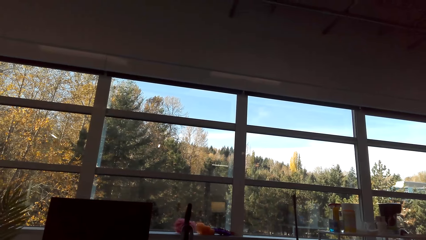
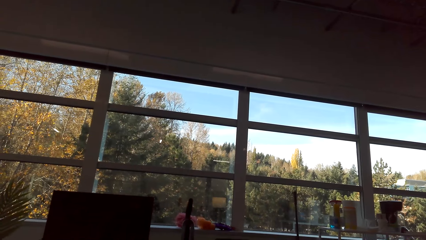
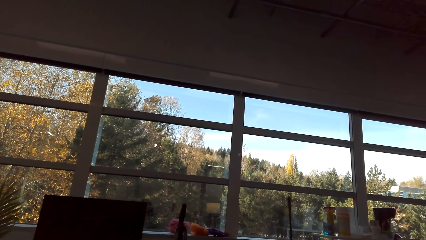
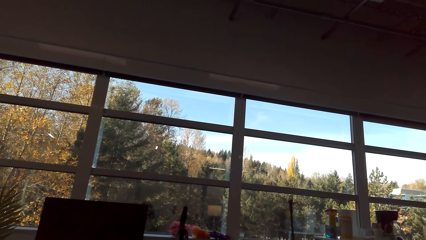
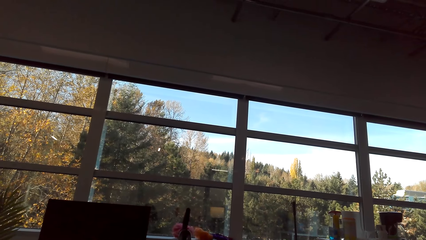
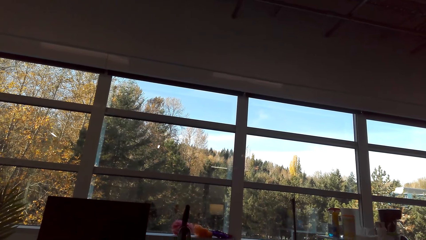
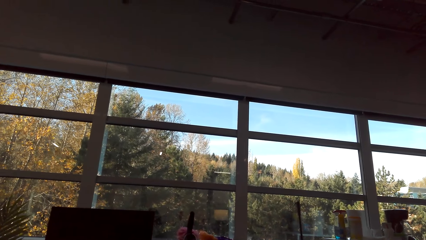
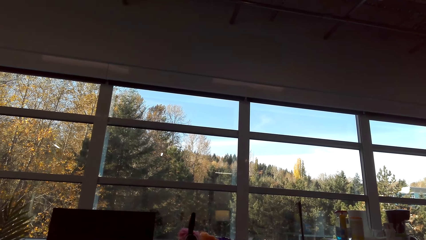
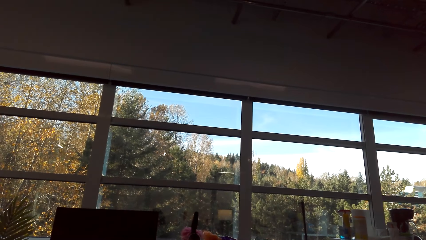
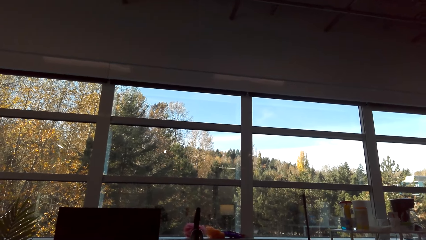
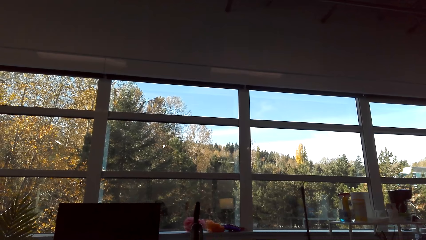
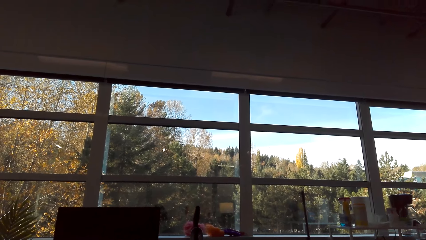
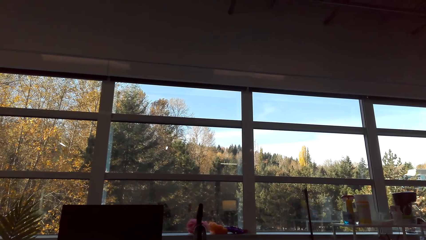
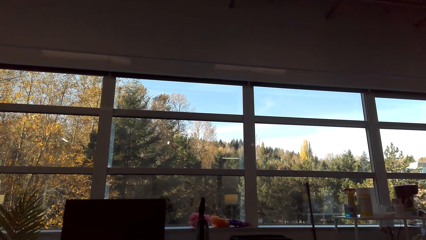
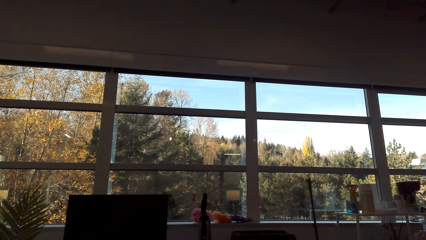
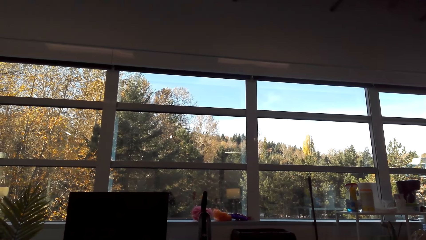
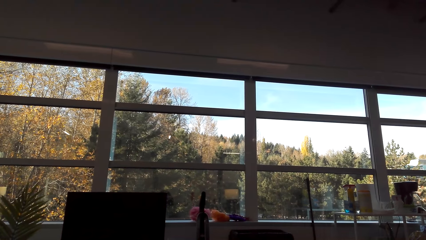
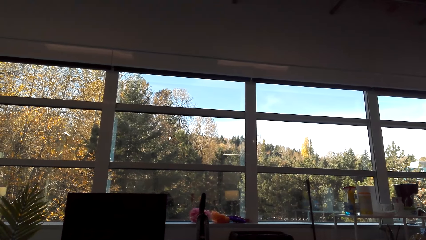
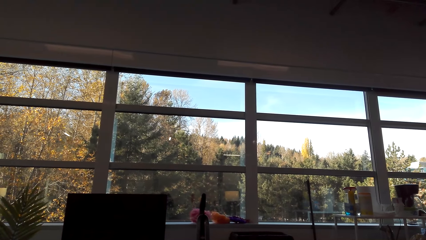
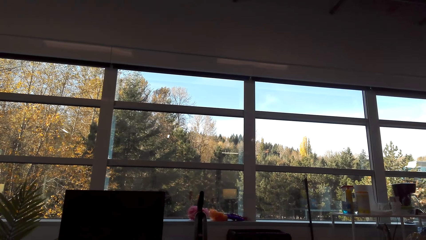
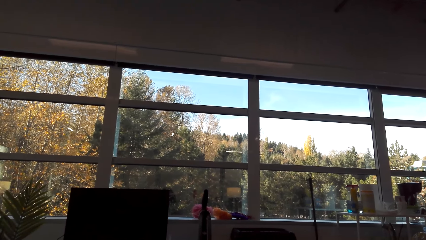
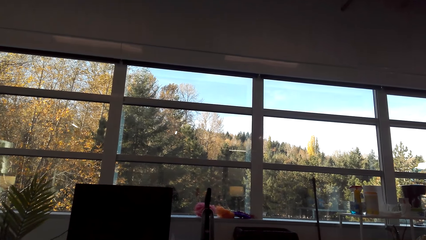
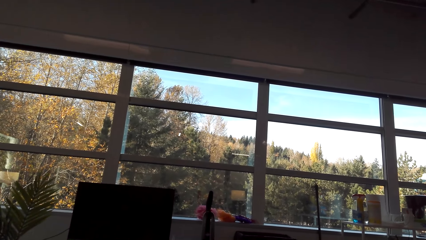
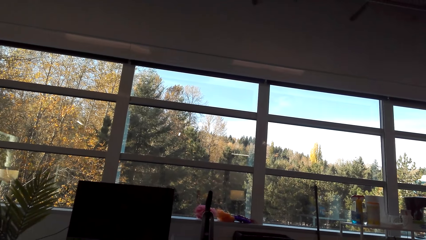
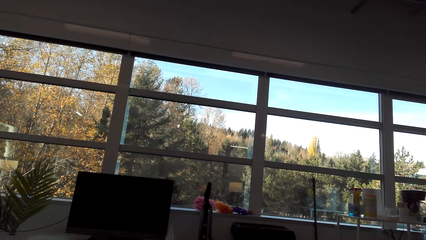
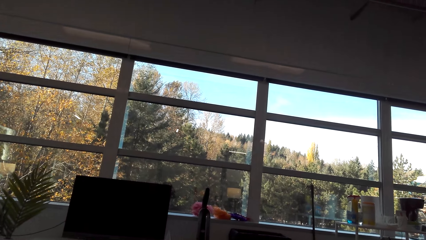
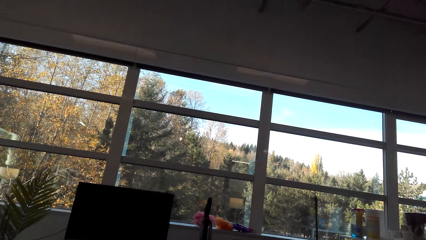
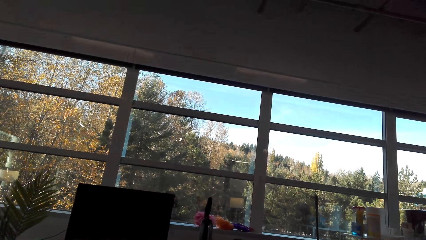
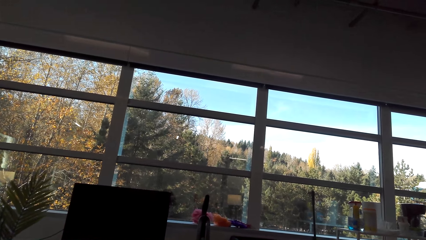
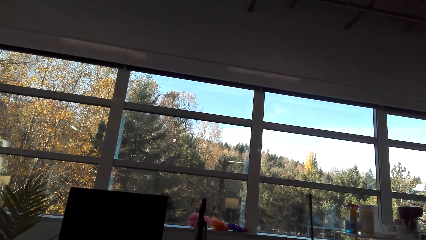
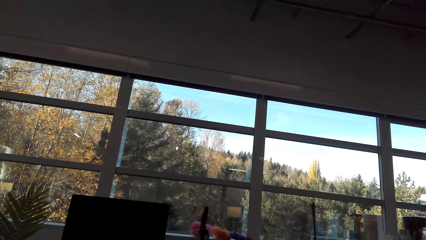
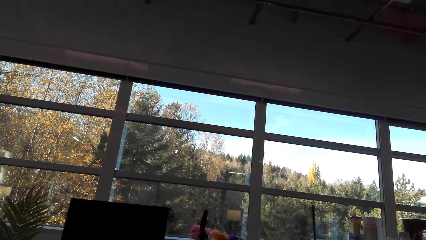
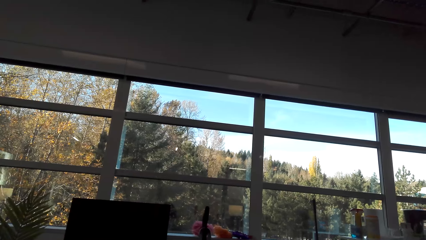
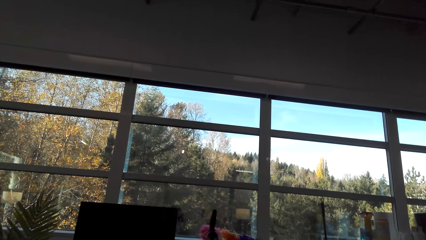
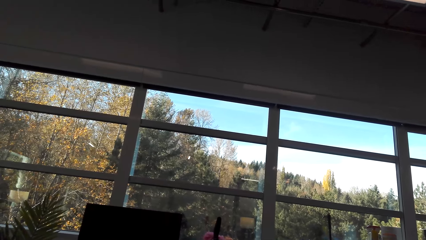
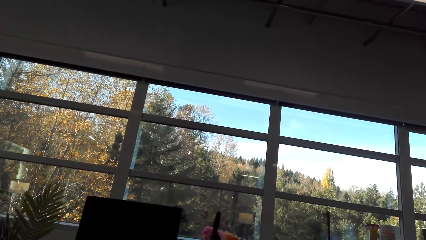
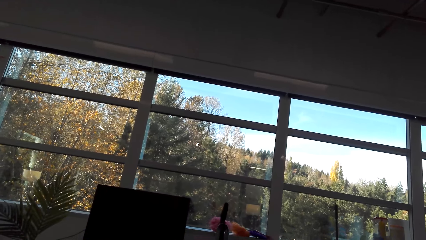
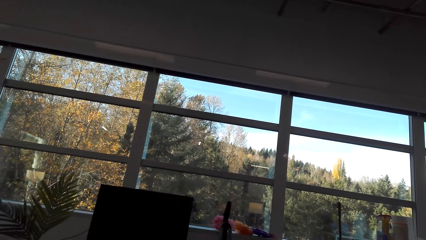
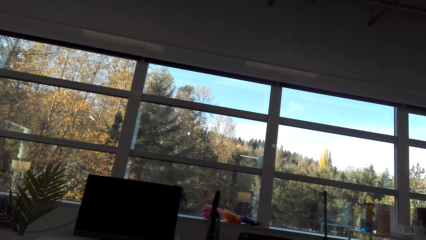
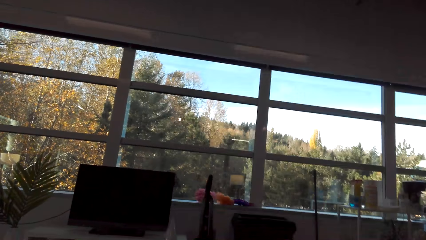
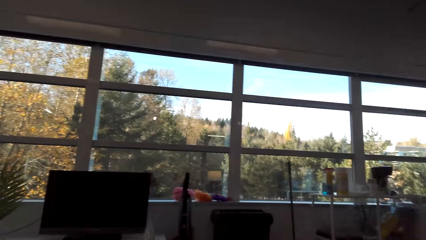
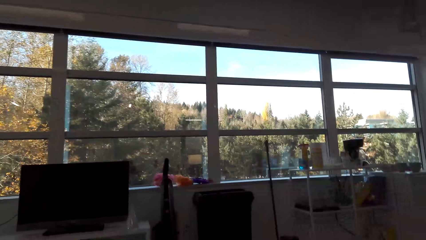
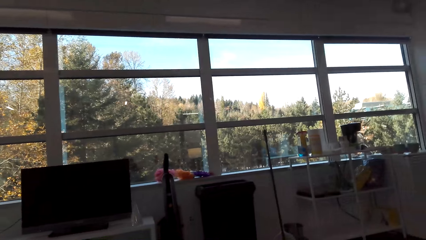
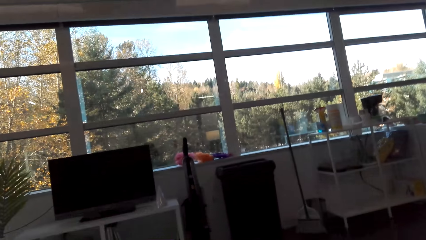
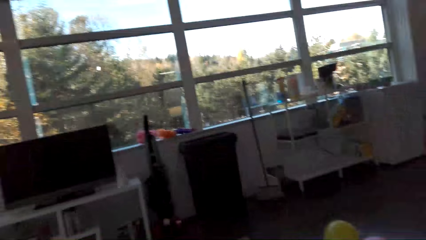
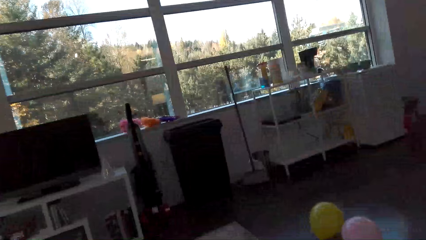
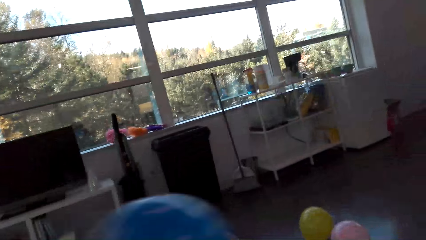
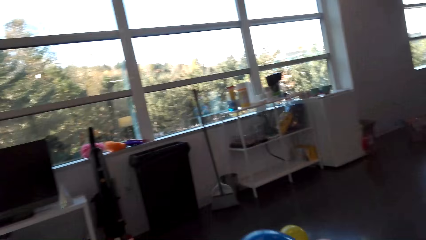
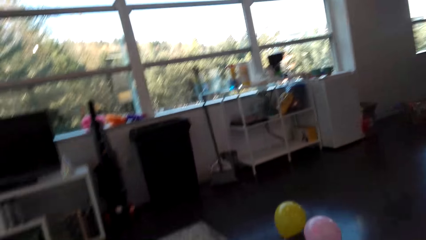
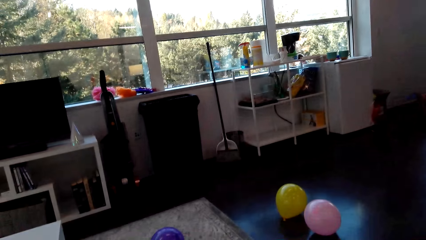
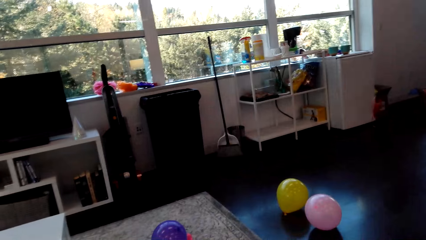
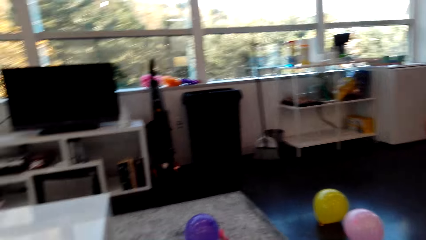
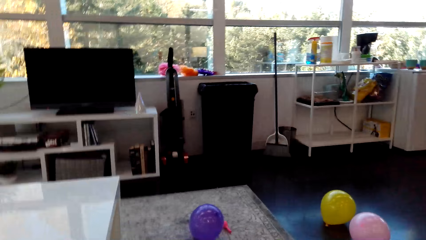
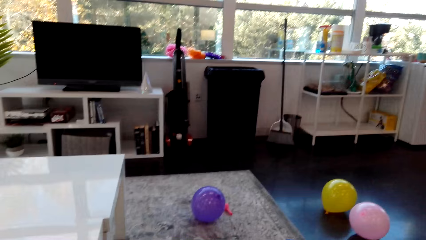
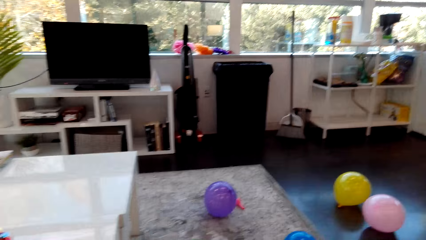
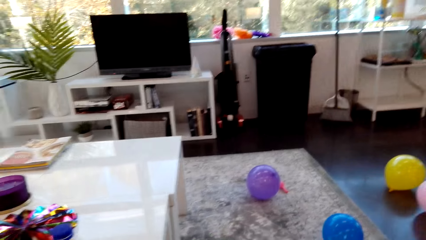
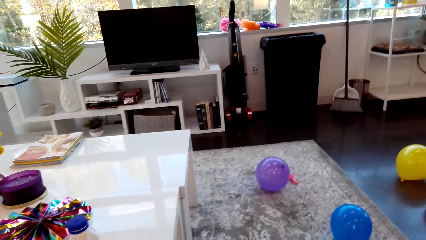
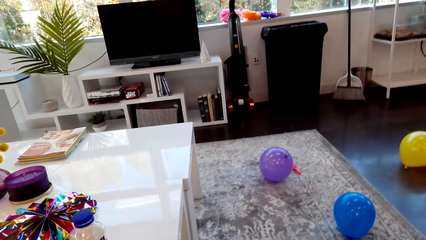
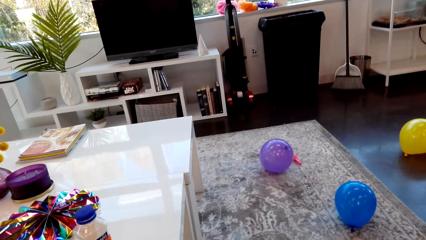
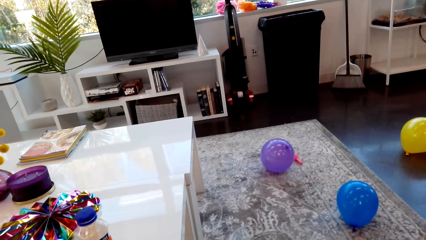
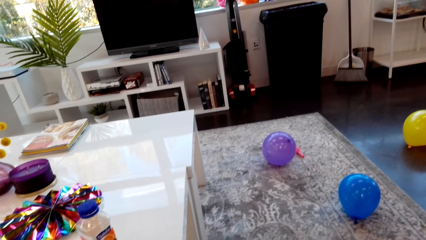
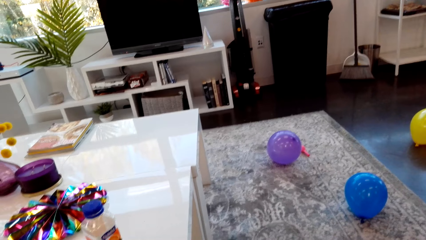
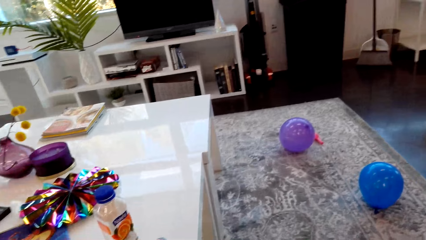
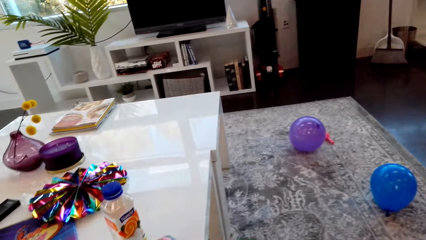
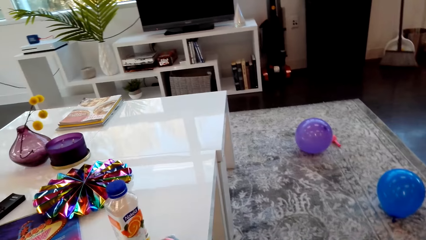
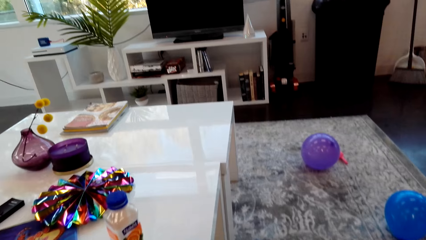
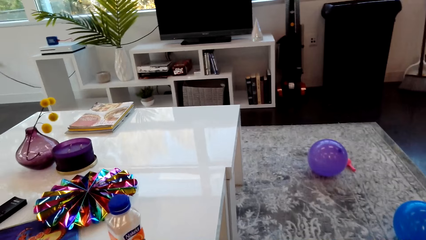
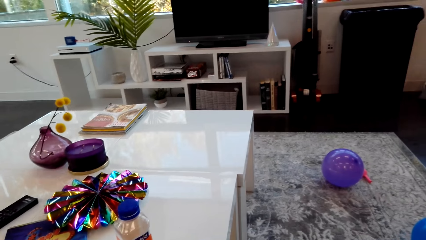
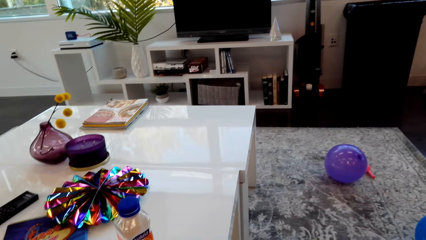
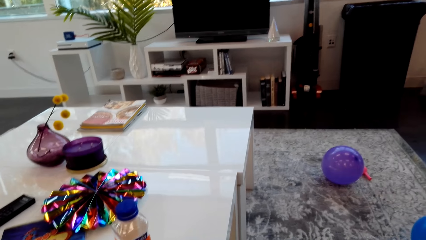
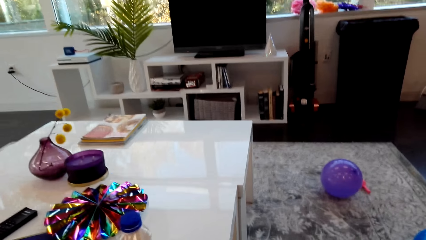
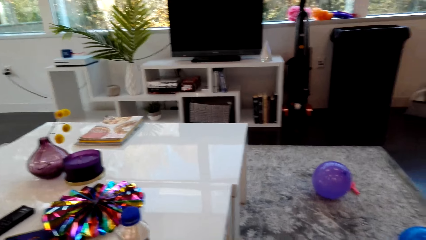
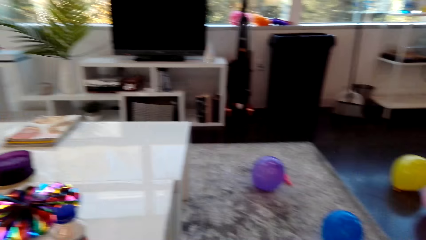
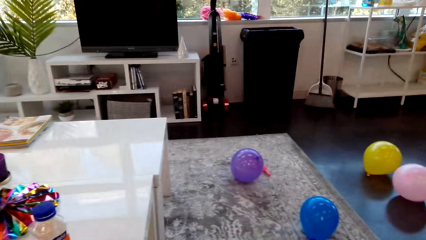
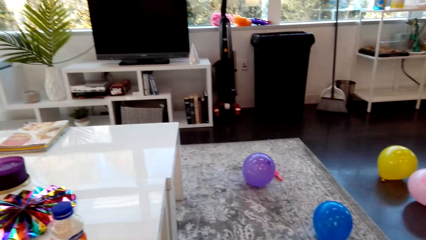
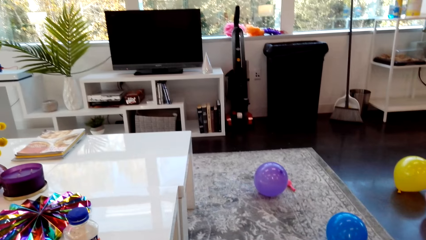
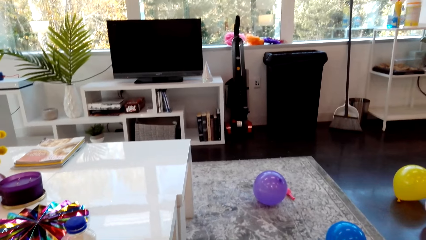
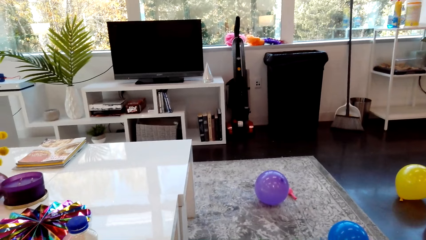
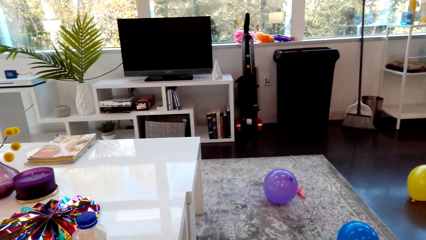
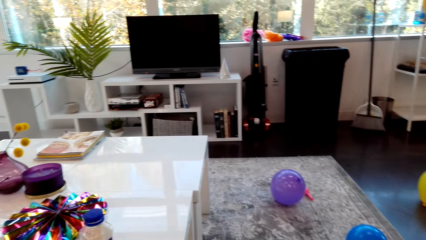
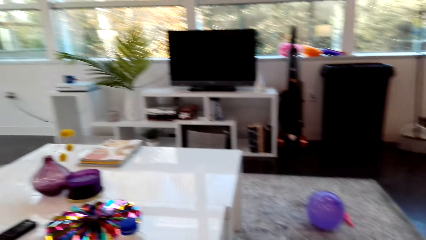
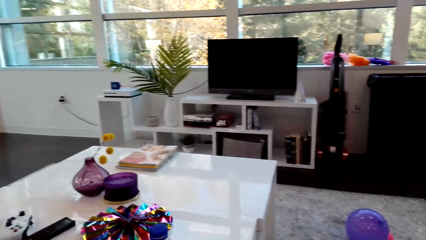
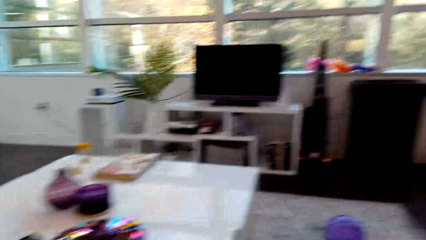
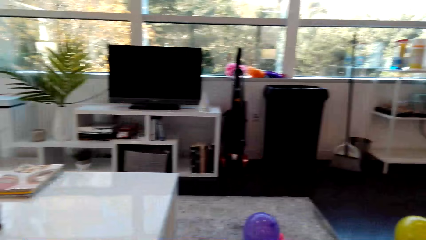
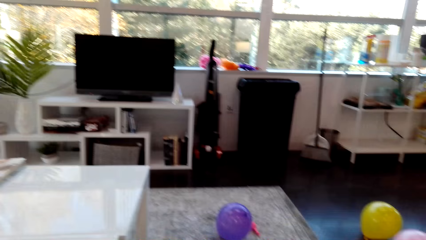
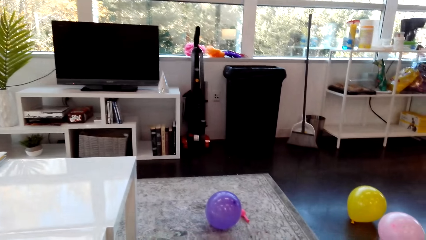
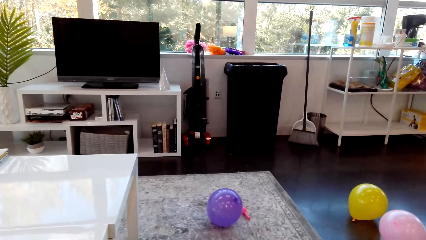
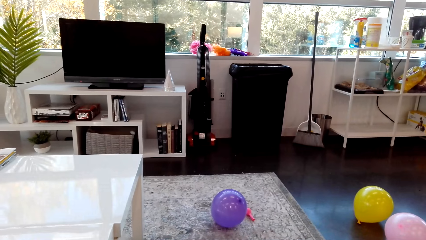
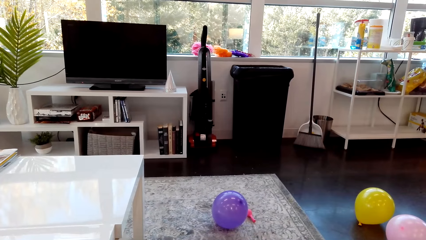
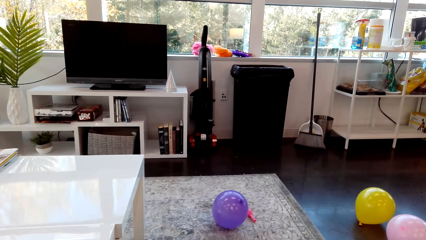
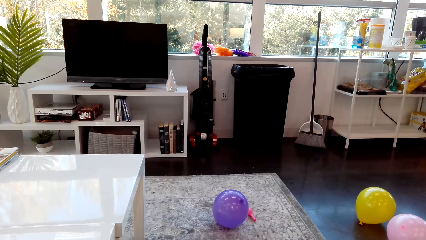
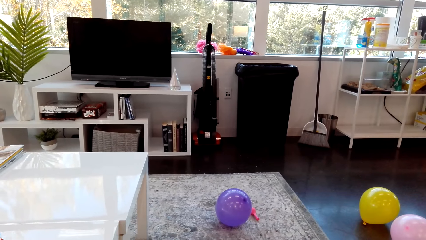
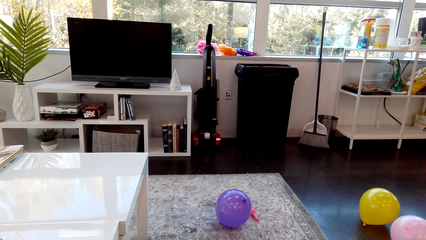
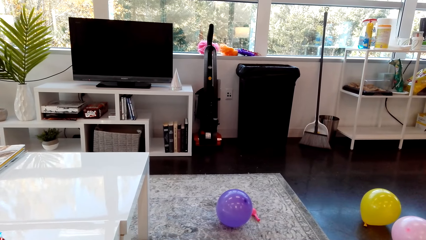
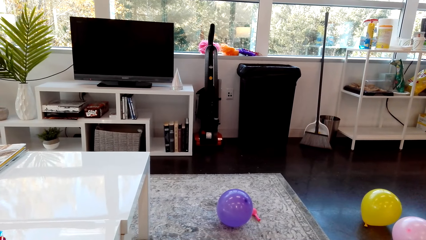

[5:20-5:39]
A person talks in the room. The camera wearer talks in the room. They throw the balloon in the room.
